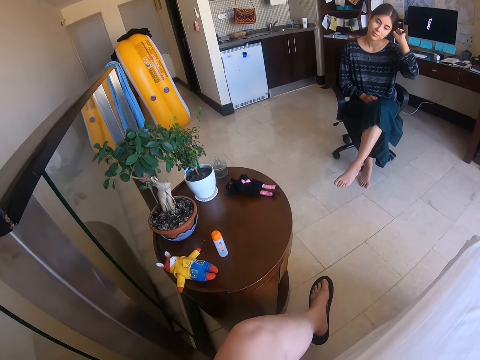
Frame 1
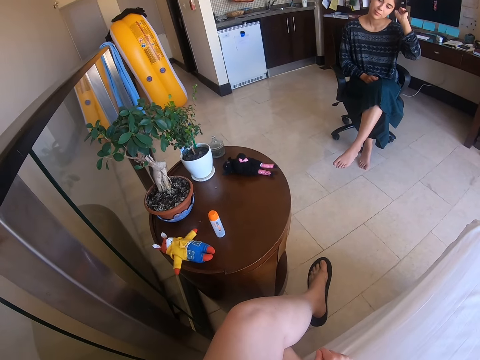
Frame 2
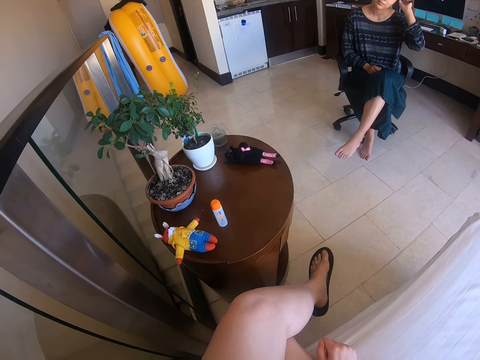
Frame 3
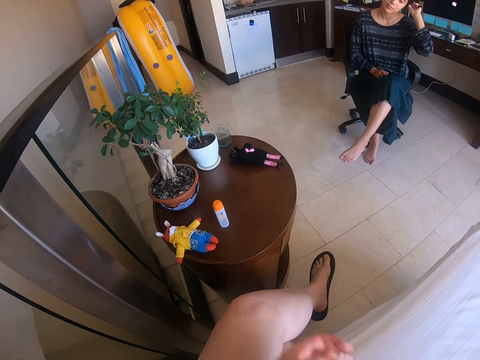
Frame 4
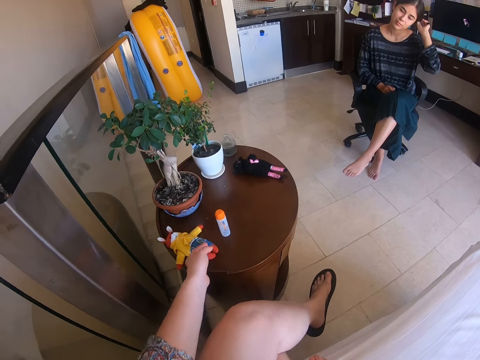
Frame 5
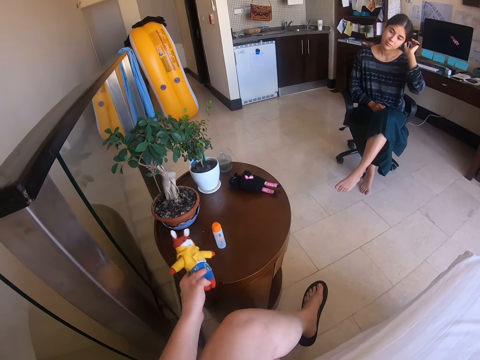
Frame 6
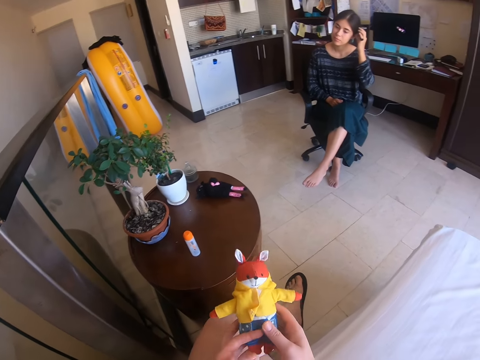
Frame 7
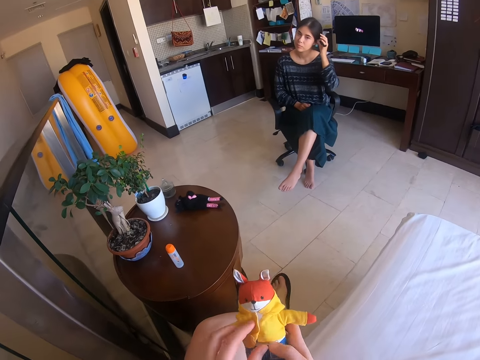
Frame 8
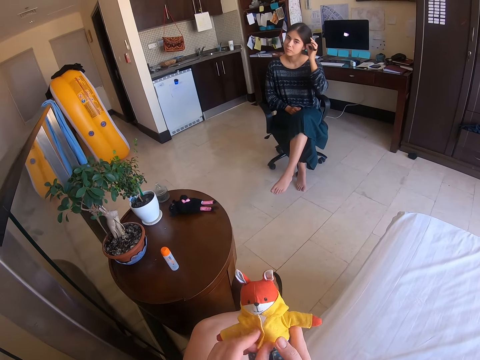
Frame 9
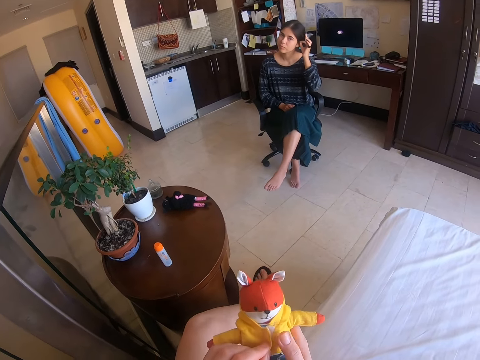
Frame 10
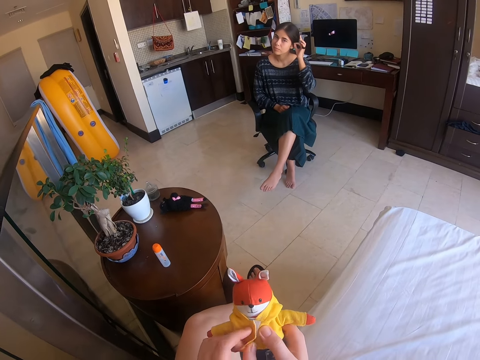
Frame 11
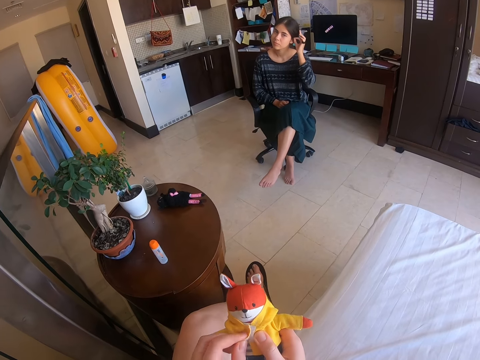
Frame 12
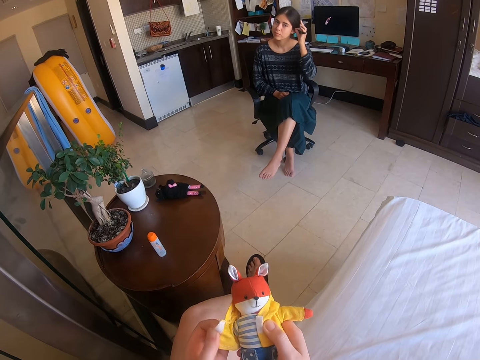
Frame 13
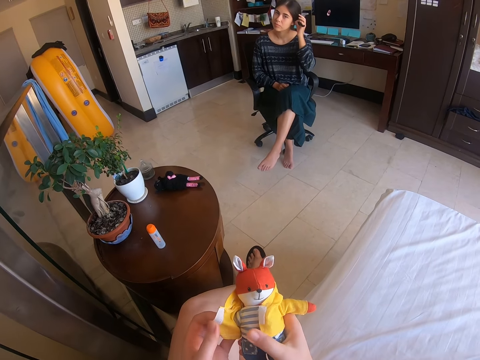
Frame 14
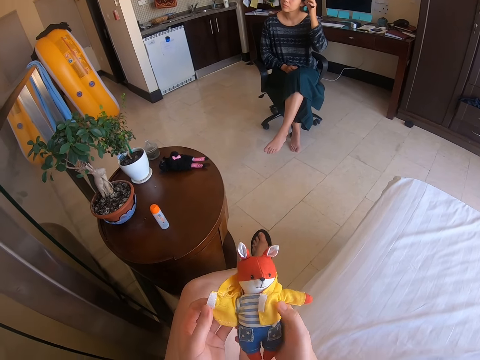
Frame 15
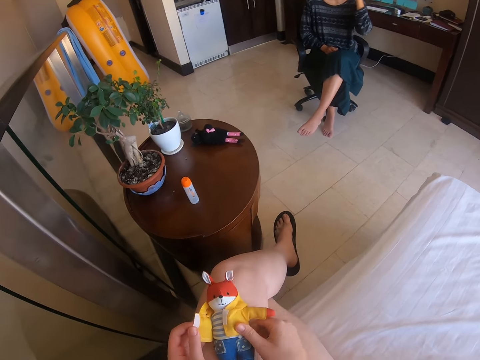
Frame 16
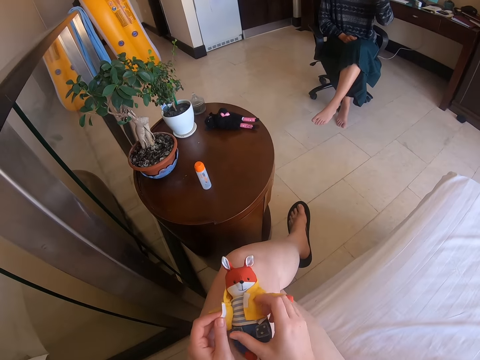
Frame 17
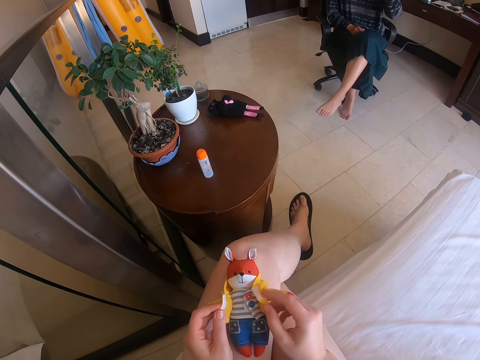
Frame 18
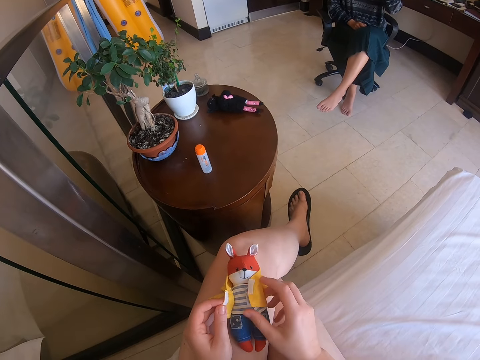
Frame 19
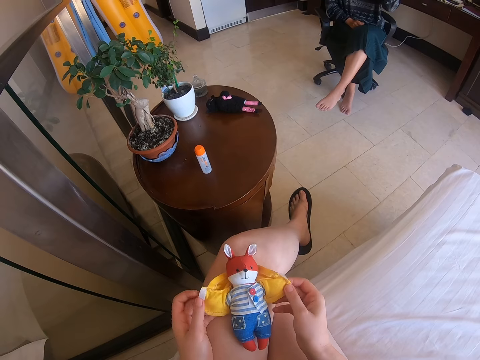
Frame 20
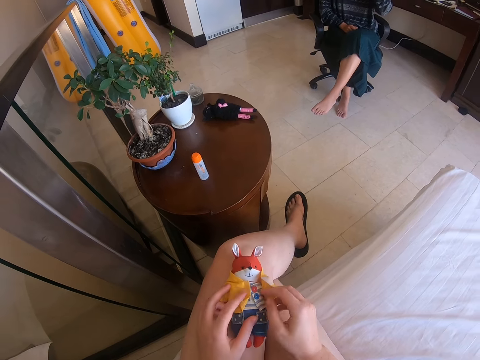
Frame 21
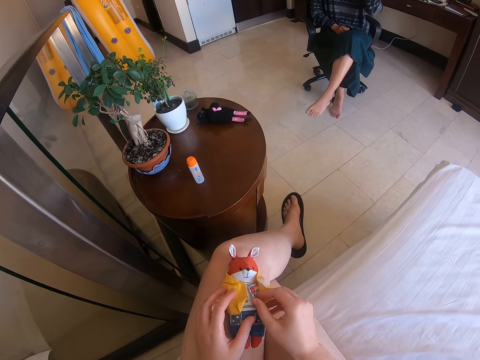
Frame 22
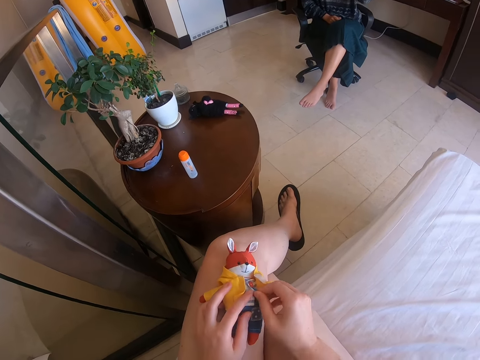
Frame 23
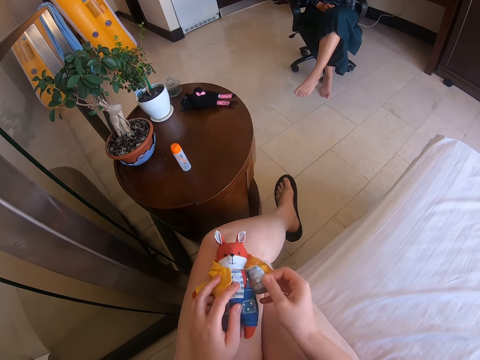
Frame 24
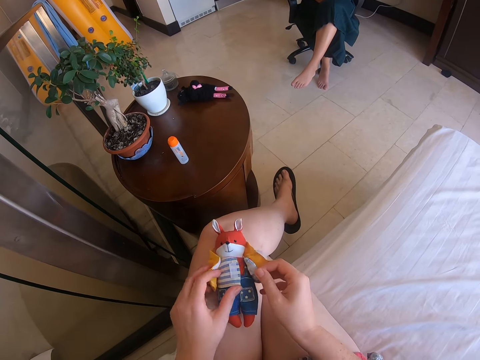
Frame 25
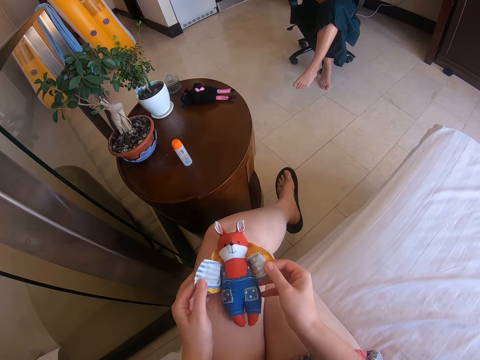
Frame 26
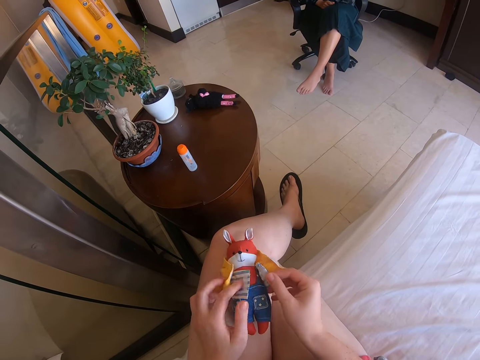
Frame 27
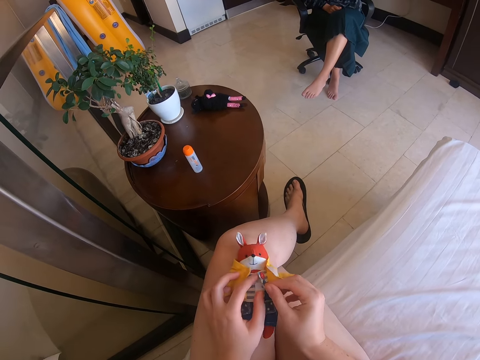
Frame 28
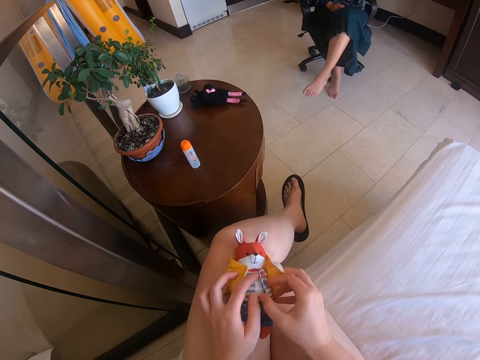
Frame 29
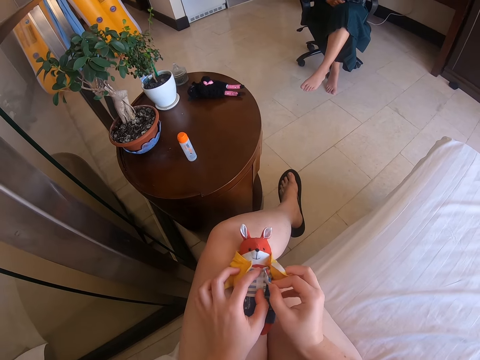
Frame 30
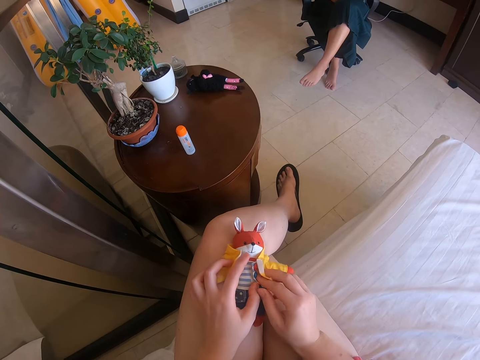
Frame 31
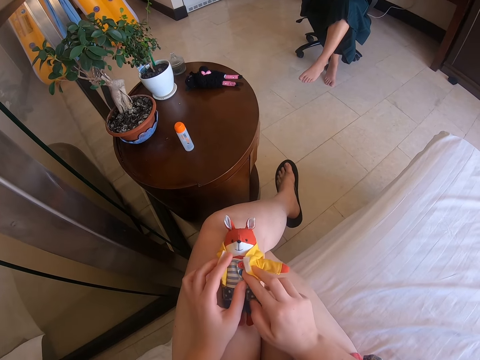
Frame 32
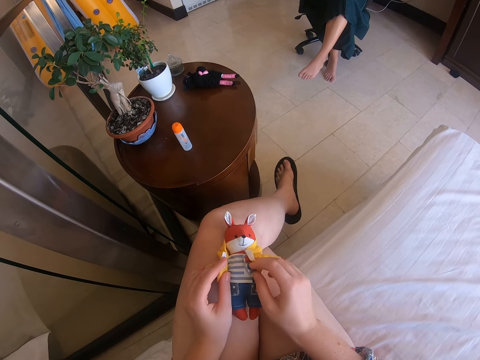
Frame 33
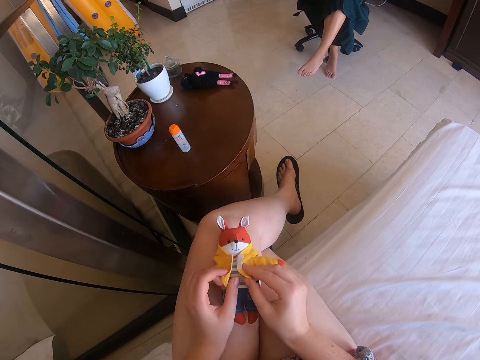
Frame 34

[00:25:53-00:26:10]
The camera wearer picks up the doll from the table. She holds the doll with both her hands. She talks to a woman. She opens the doll's half vest. She dresses the doll. She talks to the woman. She places the doll on her thigh. She talks to the woman. She opens the doll's half vest. She talks to the woman. She fixes the doll's clothes.

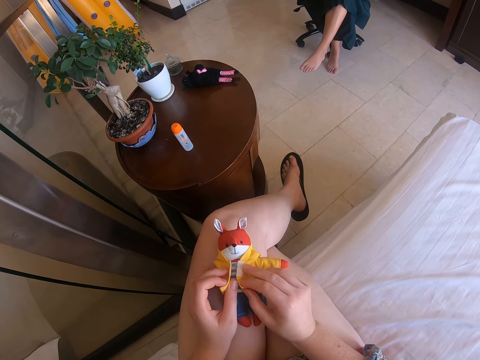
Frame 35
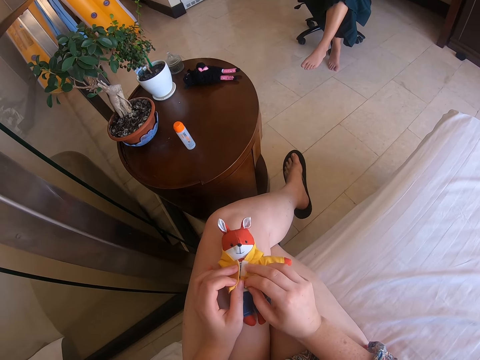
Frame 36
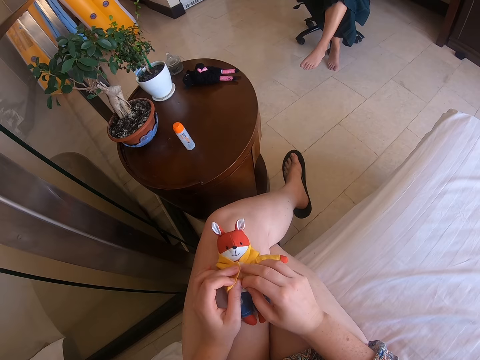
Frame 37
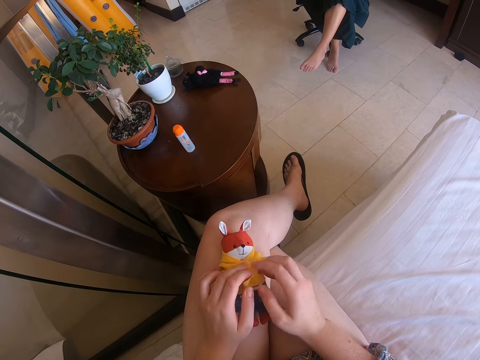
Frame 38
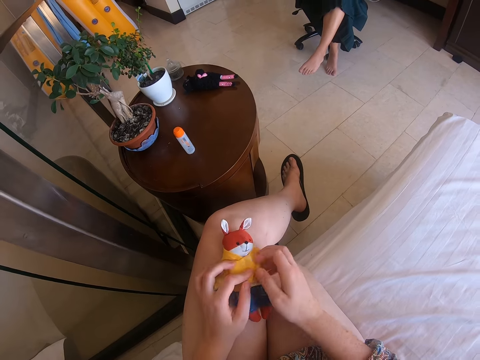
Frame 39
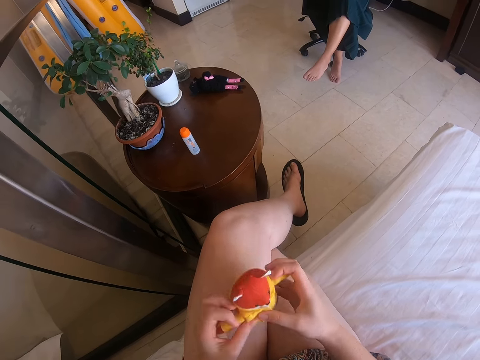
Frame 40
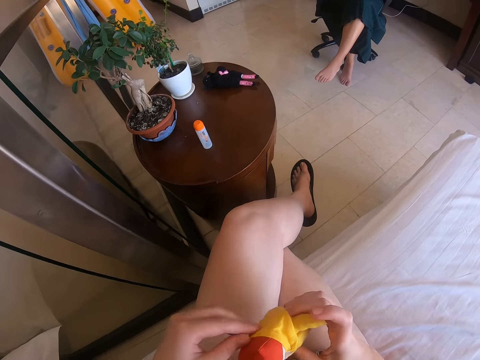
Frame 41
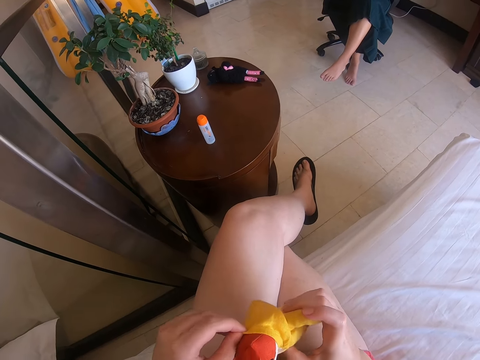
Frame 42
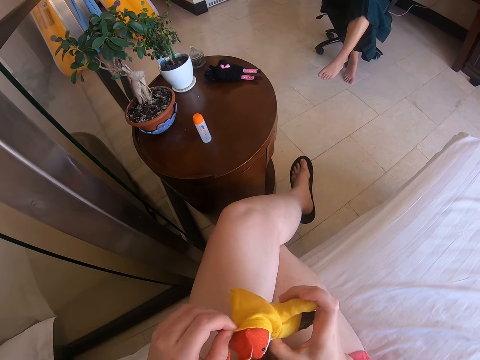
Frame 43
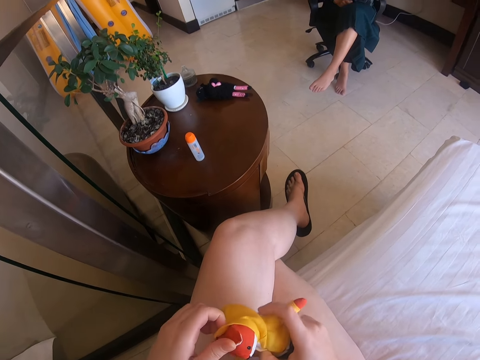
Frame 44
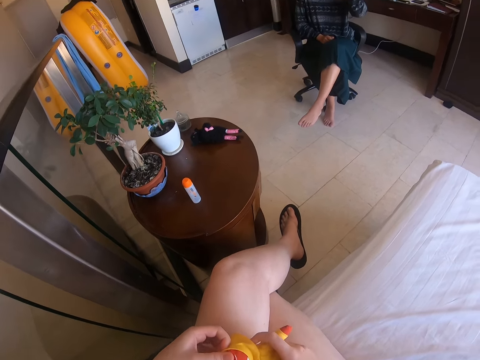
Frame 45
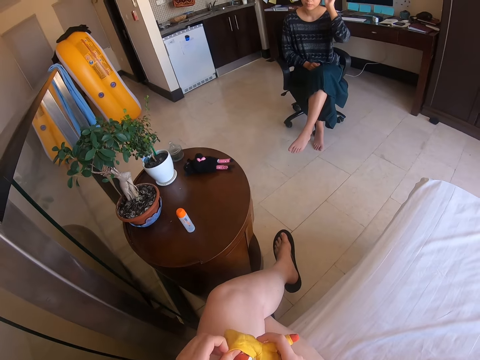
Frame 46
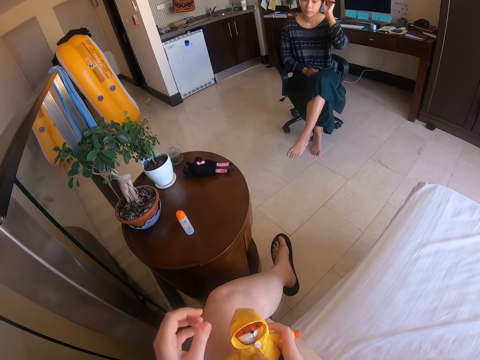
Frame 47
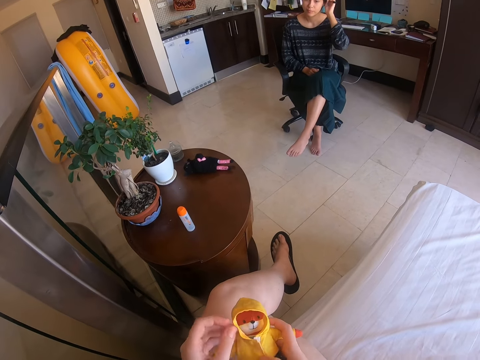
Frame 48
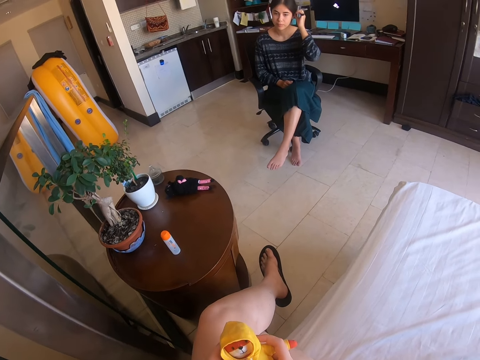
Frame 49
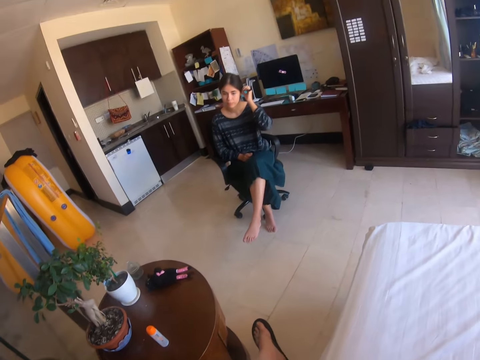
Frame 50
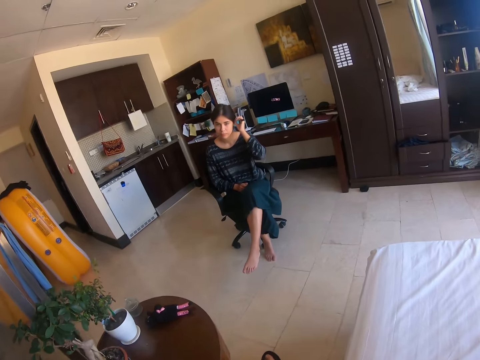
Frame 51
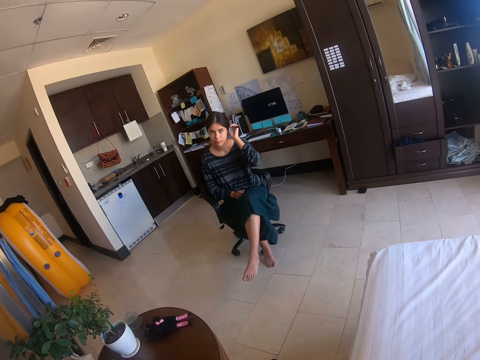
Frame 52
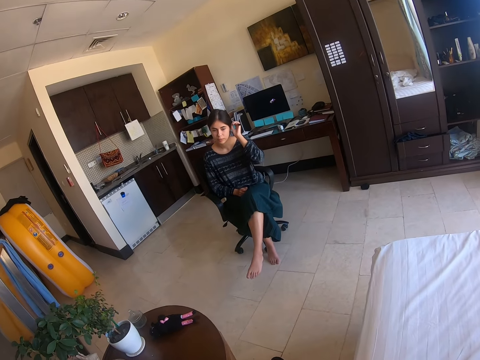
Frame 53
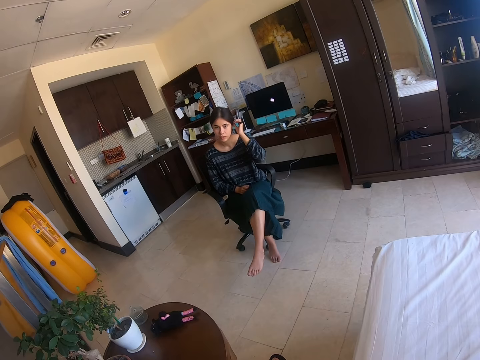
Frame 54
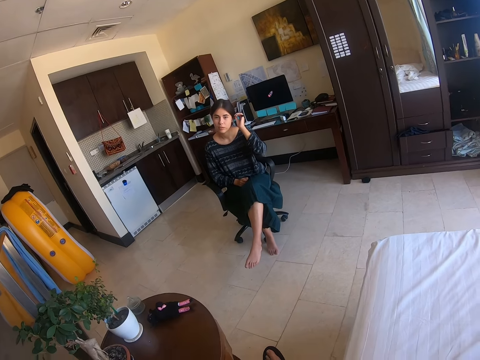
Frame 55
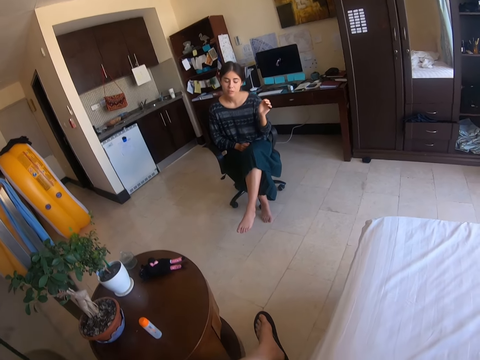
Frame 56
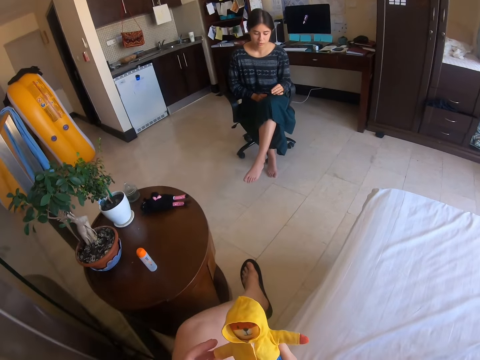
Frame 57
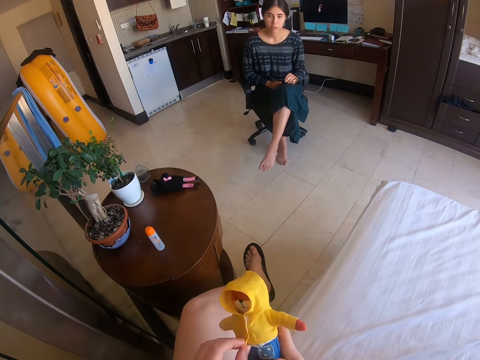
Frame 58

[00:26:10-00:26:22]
The camera wearer picks up the doll. They talk to a woman. The woman scratches her ear. The camera wearer talks to the woman. They fix the doll's clothes.
